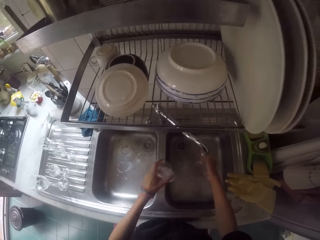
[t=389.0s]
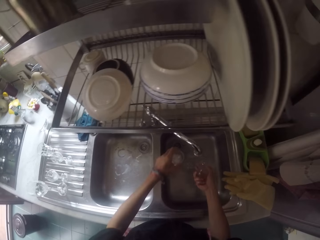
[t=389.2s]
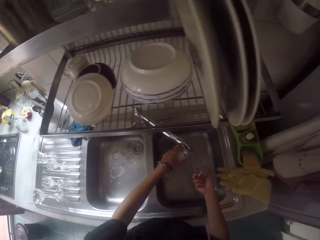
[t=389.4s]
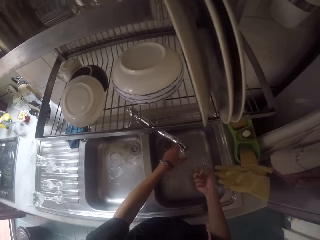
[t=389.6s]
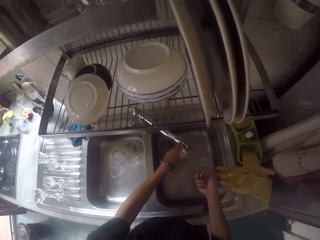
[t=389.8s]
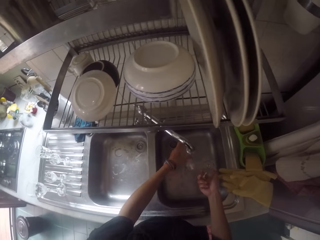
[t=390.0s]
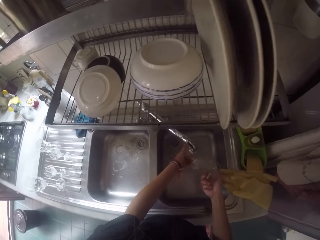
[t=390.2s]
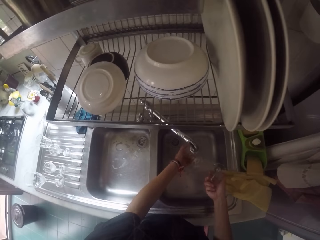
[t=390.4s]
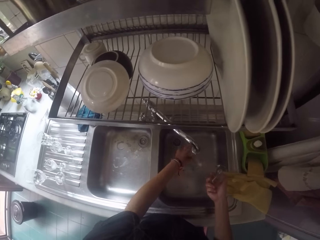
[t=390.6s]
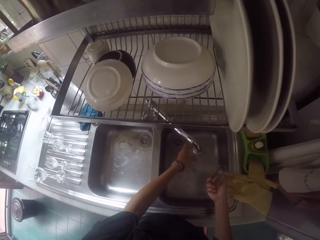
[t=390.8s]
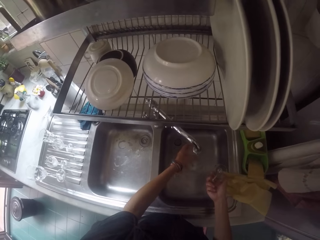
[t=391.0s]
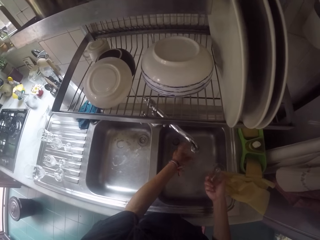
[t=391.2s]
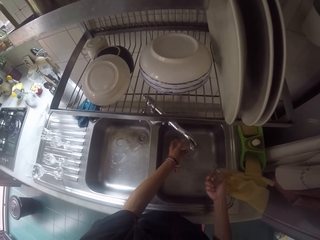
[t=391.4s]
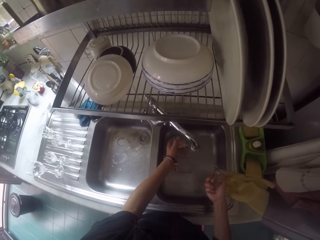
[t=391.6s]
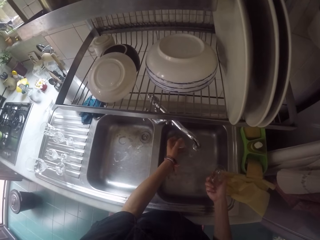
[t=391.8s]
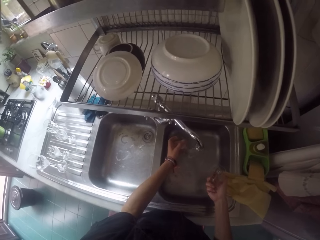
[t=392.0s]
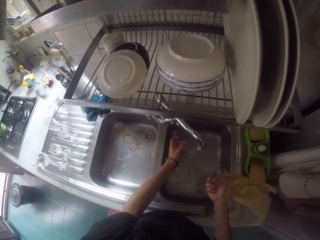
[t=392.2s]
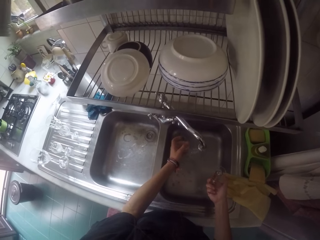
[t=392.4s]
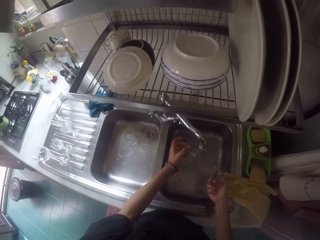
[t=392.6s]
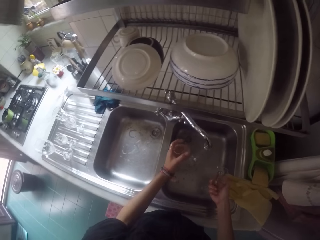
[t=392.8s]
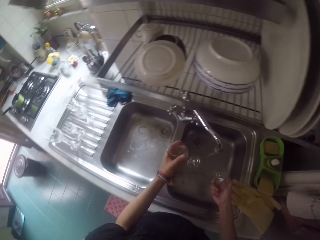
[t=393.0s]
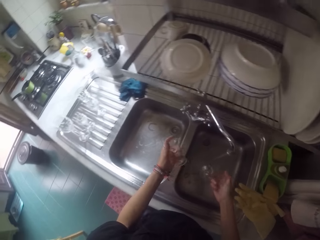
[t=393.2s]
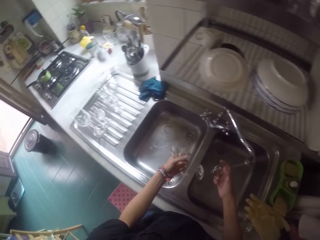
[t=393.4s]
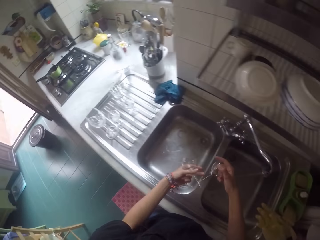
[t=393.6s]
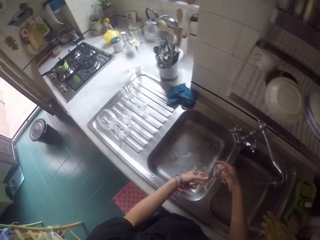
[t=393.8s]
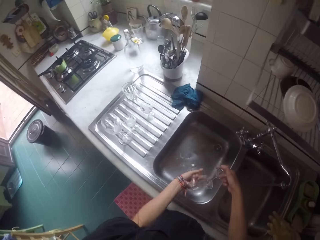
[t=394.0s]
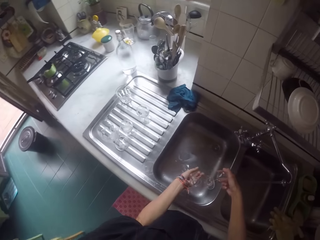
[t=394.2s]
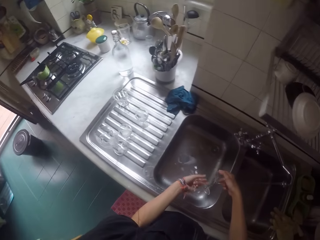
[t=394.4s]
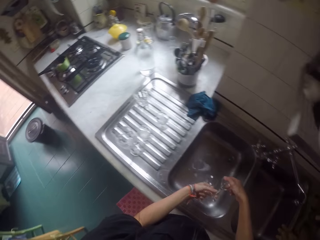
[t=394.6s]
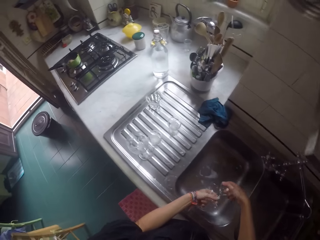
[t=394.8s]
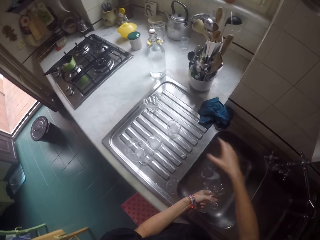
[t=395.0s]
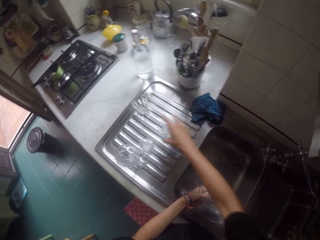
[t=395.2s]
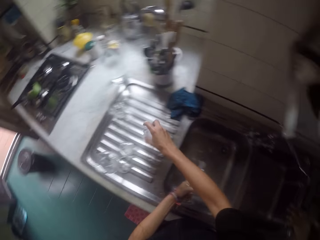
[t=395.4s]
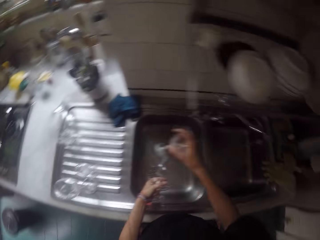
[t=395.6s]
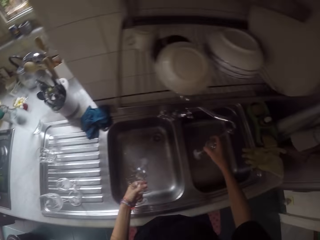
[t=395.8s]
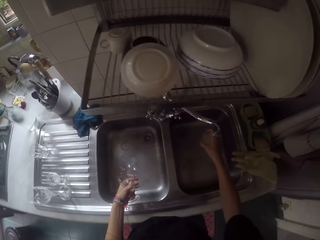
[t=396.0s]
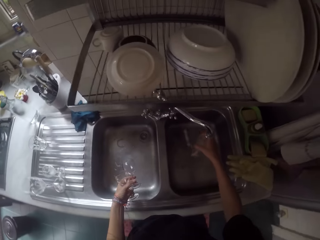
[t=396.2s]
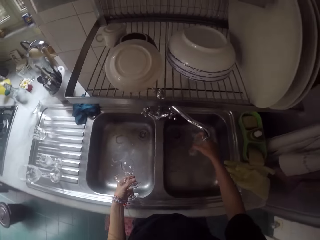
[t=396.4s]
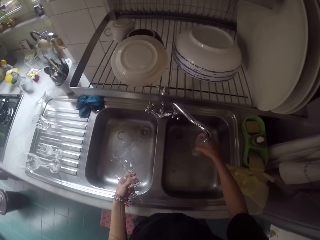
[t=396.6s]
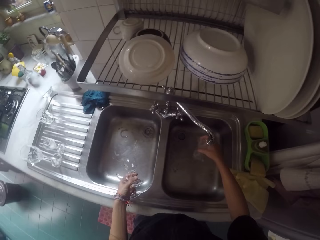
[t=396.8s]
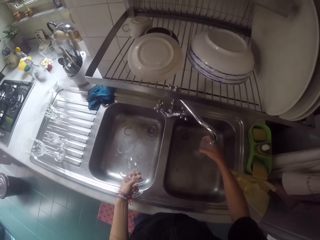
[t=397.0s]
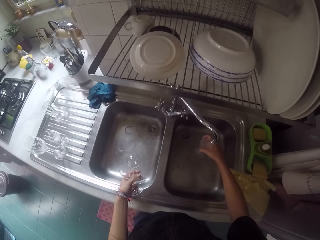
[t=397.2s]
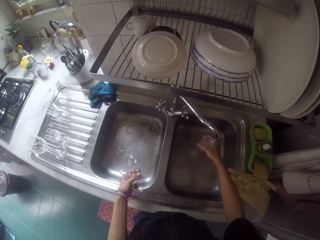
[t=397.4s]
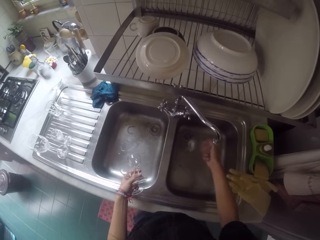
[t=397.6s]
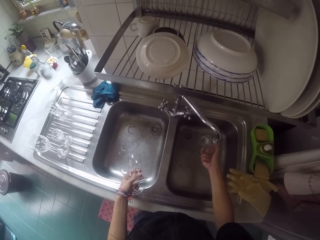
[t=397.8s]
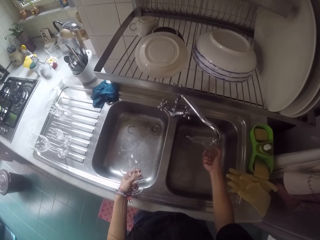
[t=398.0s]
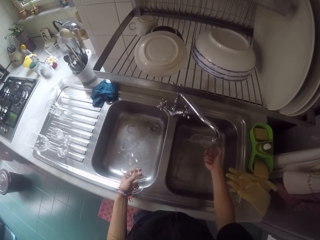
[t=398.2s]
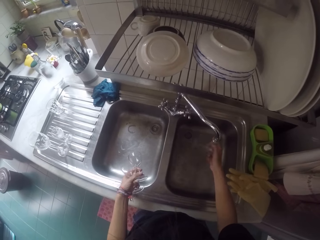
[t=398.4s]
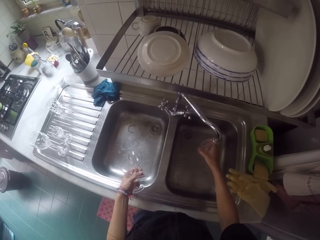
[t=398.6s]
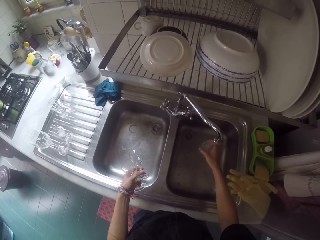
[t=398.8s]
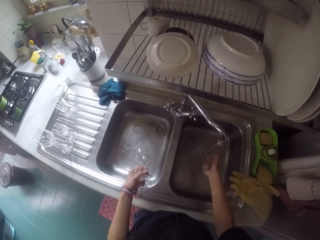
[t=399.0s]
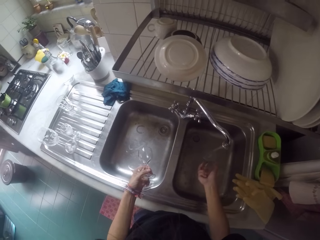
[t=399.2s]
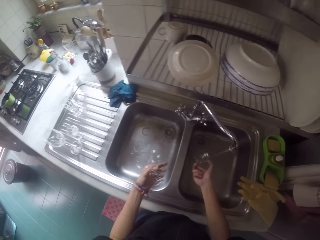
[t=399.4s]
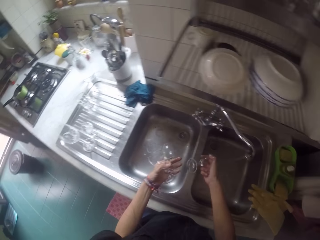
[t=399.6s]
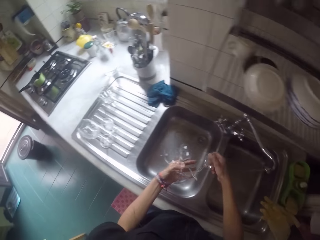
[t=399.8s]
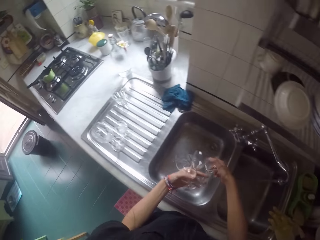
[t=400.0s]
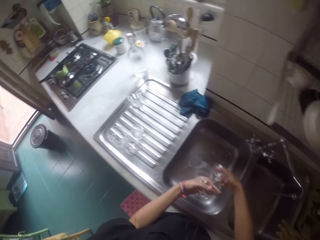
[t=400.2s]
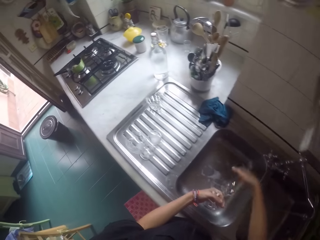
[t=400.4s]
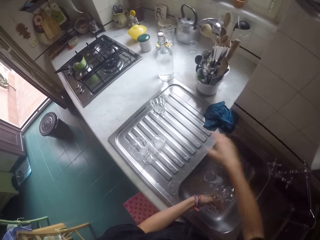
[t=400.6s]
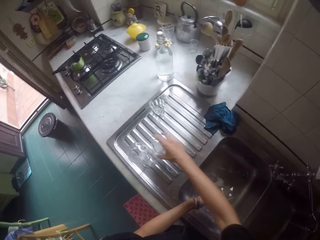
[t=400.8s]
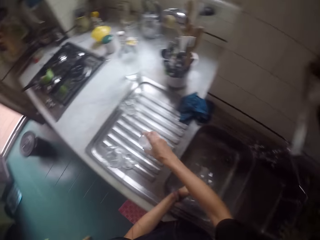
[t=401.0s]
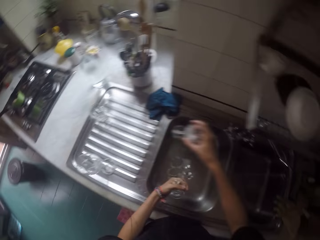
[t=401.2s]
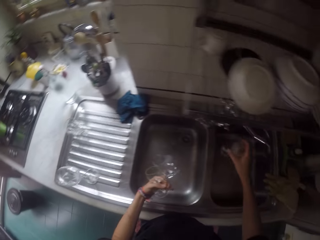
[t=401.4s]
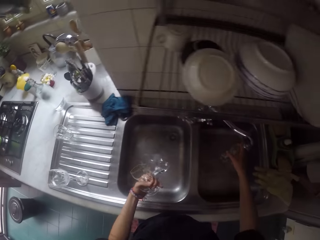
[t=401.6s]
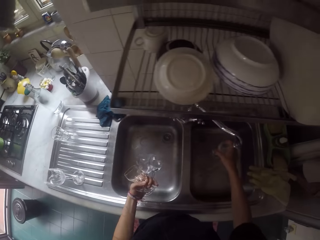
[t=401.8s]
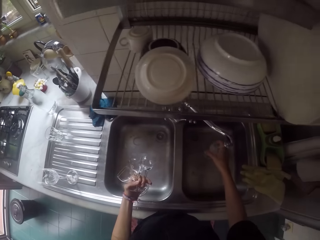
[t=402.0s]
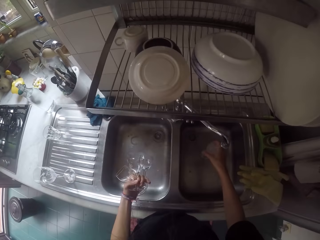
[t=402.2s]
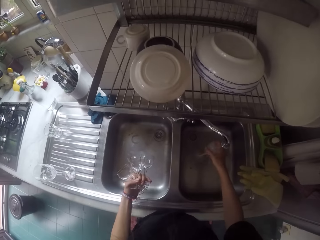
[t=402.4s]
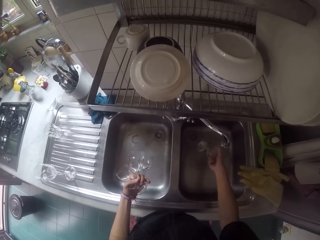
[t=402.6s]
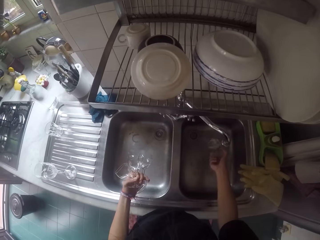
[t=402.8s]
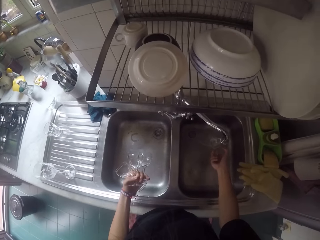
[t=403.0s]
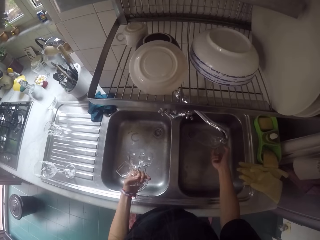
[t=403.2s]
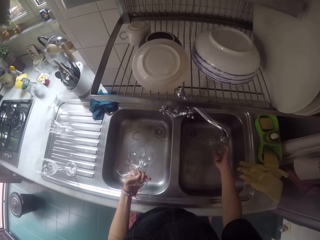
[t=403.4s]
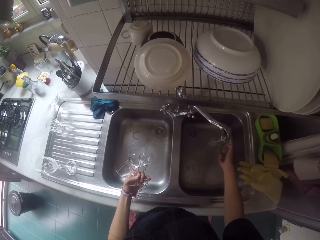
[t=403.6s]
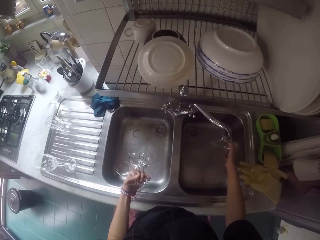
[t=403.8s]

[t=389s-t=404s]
The camera wearer rinses a wine glass in the sink. They pick the wine glass on the sink. They rinse the wine glass in the sink. They pick the wine glass on the sink. They rinse the wine glass in the sink.

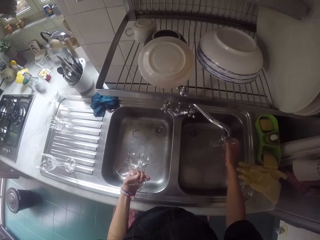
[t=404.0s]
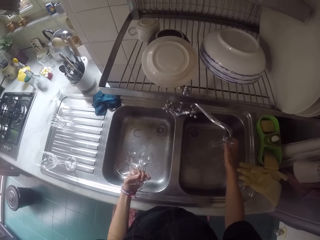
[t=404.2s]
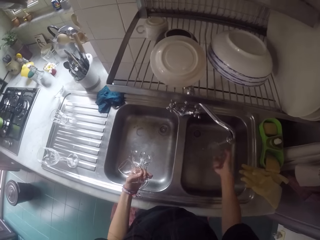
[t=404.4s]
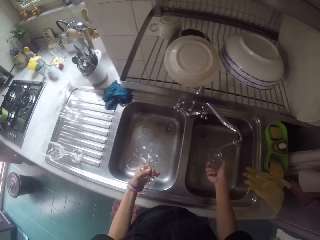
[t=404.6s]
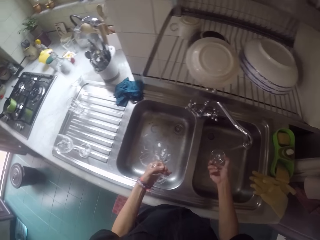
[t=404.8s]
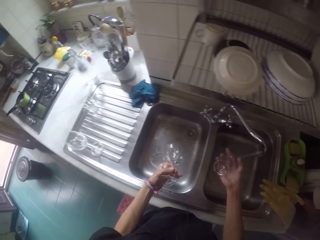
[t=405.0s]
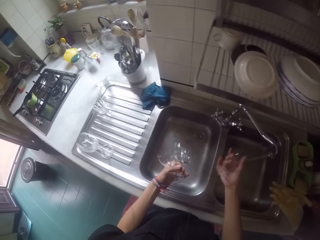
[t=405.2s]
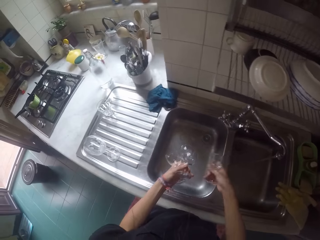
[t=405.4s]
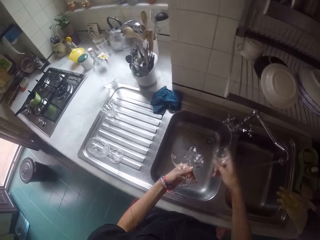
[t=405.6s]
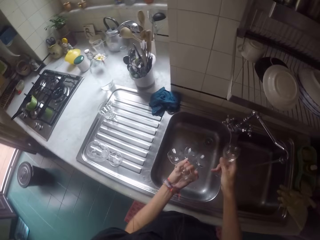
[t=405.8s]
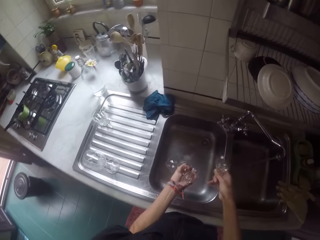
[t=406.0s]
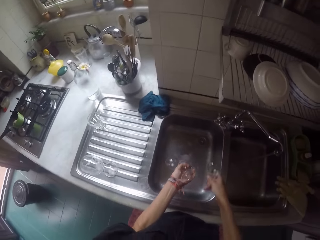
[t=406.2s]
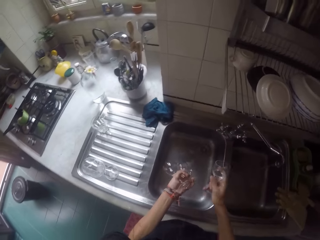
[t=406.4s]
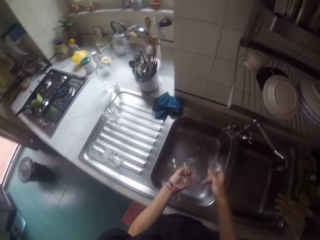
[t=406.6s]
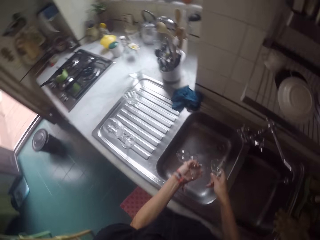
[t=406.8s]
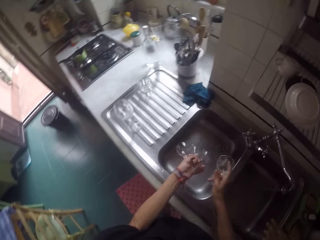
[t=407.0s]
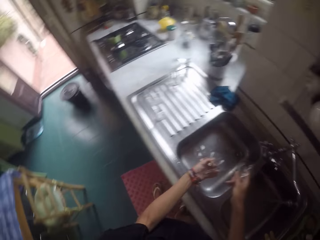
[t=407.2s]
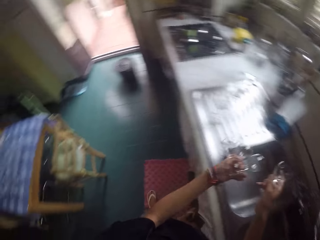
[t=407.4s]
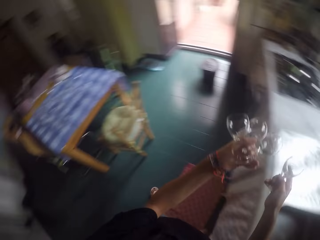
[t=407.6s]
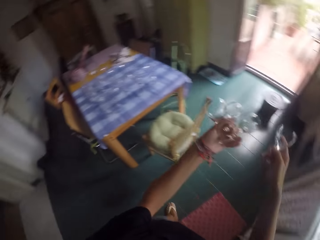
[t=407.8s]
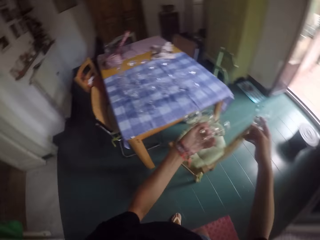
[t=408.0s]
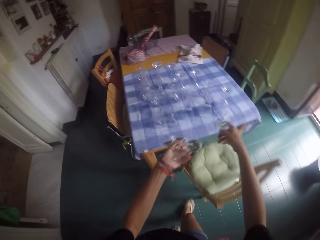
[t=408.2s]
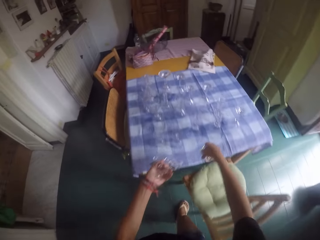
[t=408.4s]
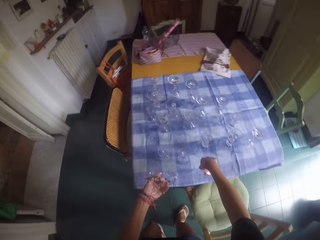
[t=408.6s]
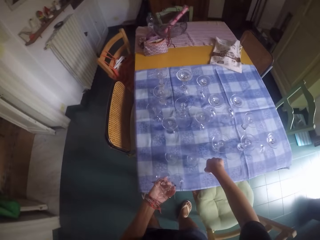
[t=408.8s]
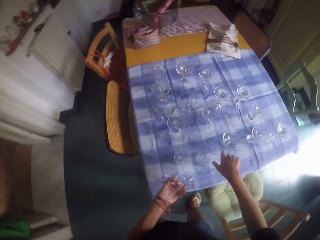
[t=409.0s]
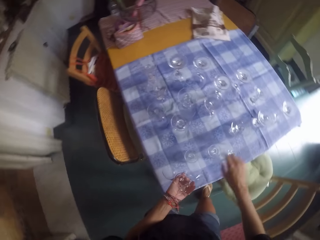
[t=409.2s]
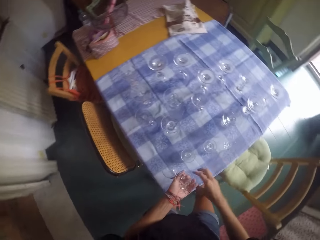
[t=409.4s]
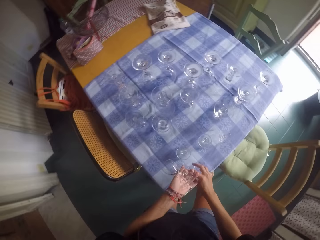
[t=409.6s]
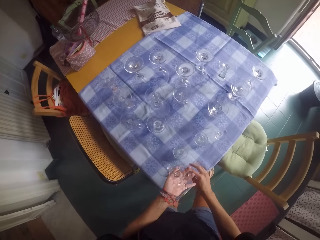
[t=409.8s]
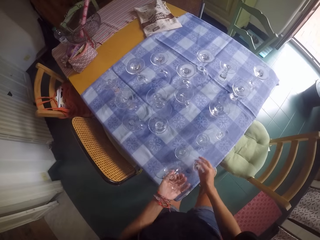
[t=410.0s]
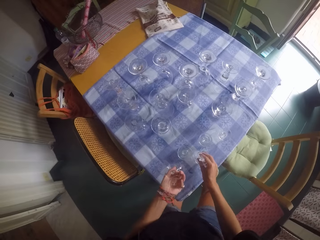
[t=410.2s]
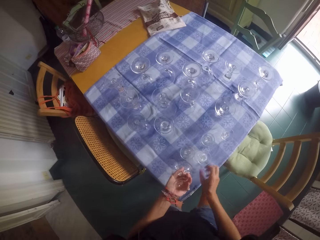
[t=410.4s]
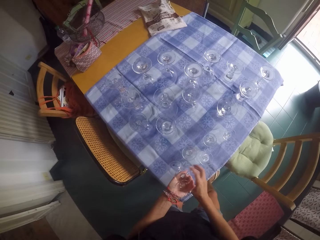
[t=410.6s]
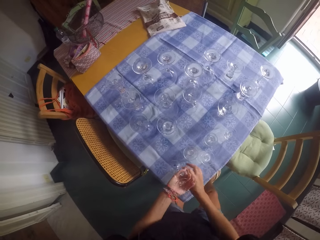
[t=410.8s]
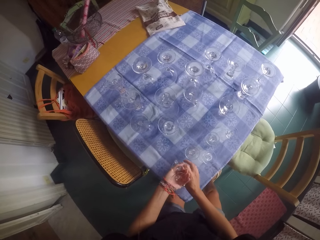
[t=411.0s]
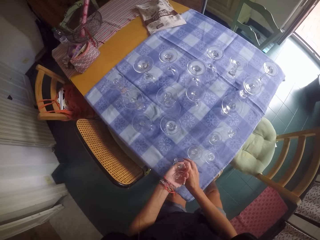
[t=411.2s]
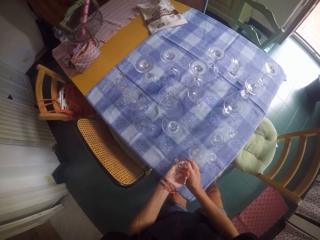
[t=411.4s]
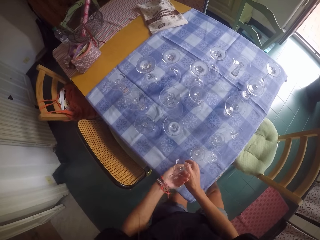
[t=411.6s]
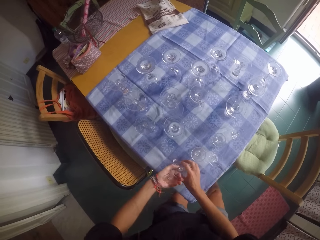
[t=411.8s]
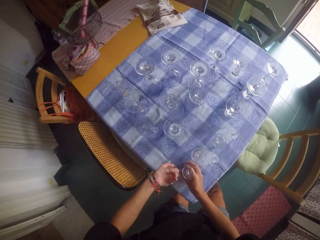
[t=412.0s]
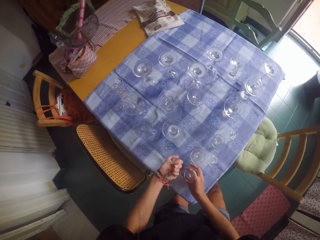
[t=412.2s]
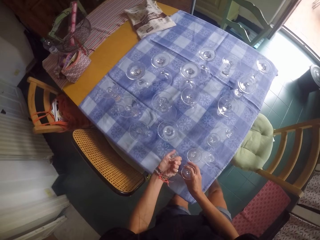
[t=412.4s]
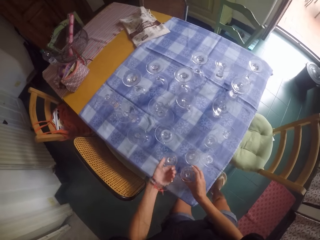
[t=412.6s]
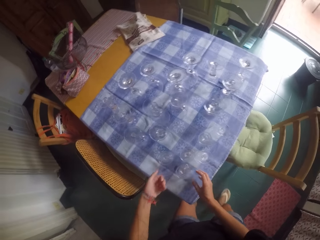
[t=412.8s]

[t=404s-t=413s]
The camera wearer swings the glasses, carries the glasses. They arrange the wine glasses on the table.
